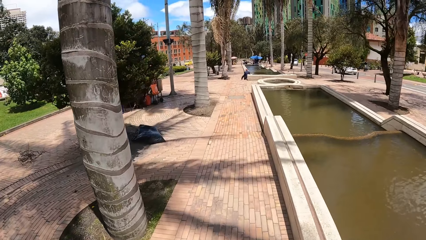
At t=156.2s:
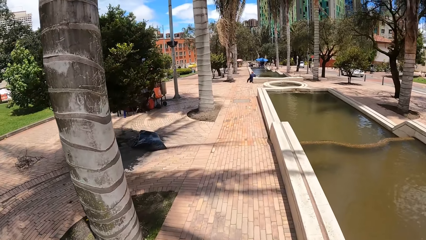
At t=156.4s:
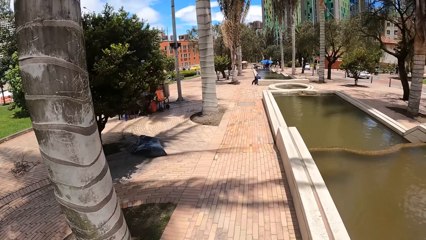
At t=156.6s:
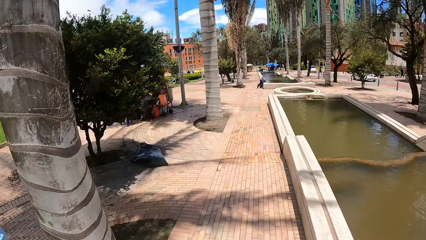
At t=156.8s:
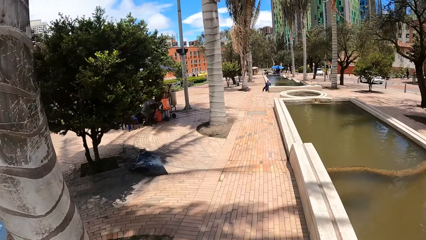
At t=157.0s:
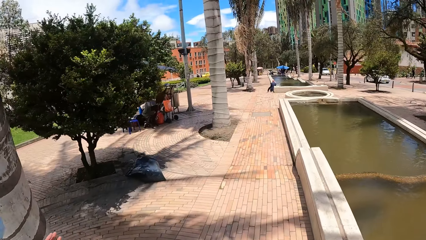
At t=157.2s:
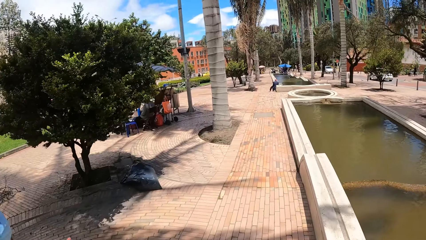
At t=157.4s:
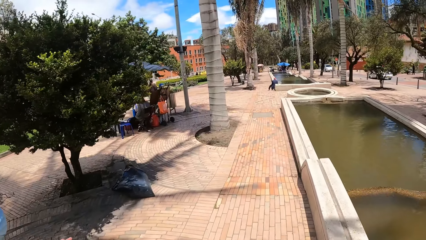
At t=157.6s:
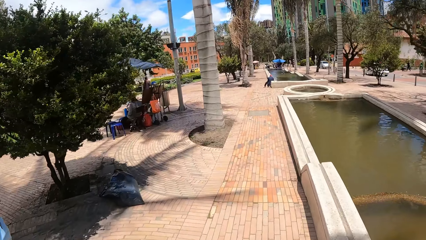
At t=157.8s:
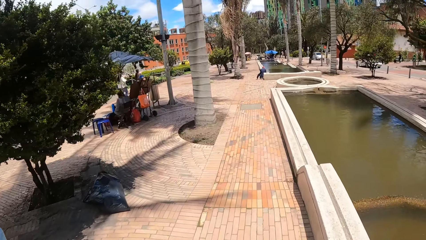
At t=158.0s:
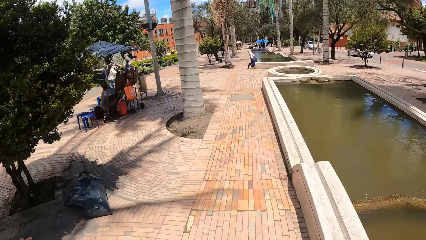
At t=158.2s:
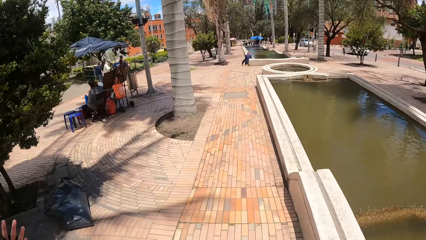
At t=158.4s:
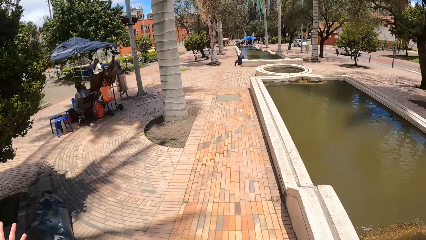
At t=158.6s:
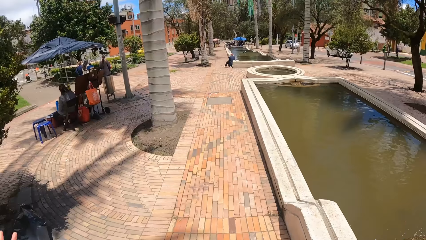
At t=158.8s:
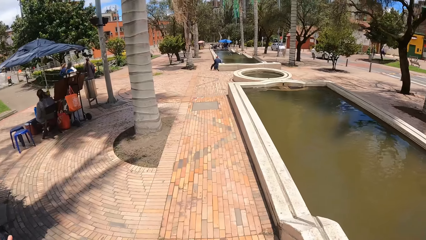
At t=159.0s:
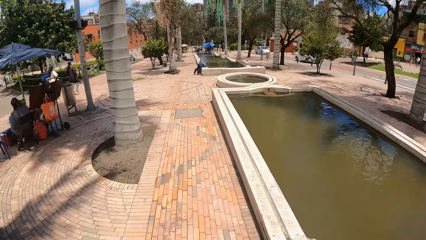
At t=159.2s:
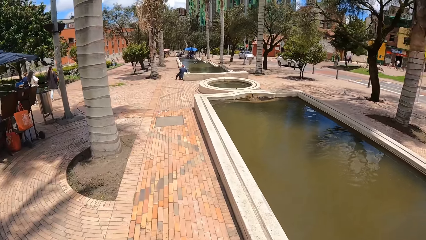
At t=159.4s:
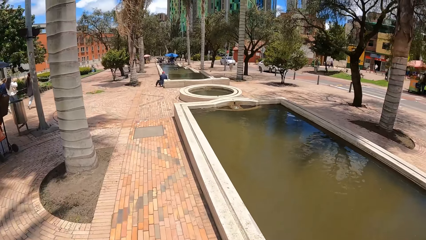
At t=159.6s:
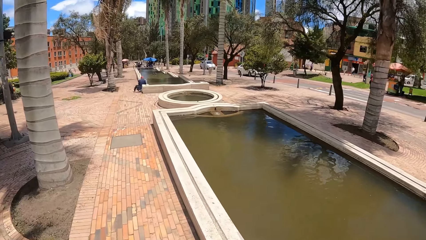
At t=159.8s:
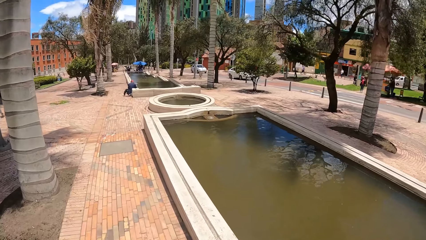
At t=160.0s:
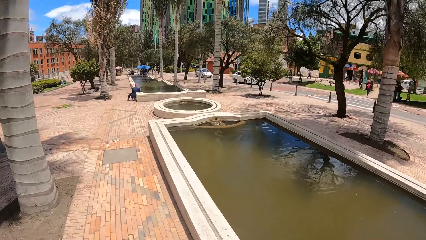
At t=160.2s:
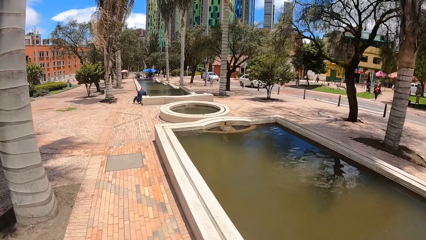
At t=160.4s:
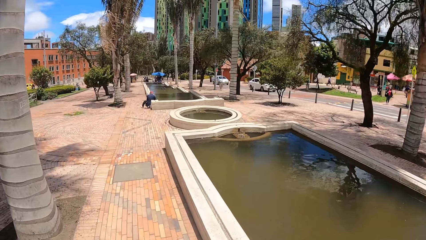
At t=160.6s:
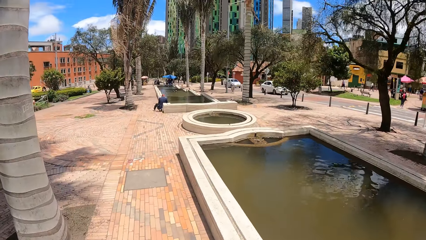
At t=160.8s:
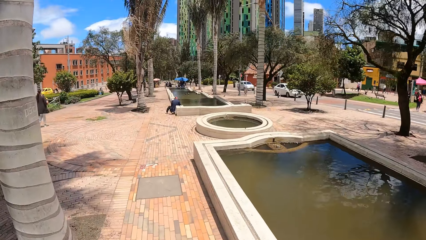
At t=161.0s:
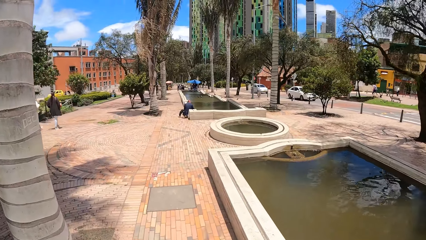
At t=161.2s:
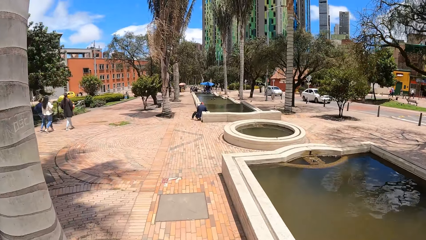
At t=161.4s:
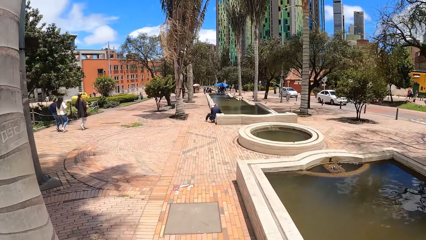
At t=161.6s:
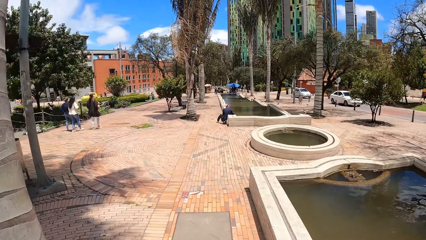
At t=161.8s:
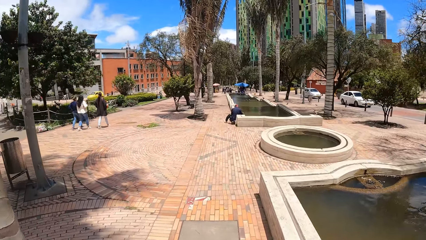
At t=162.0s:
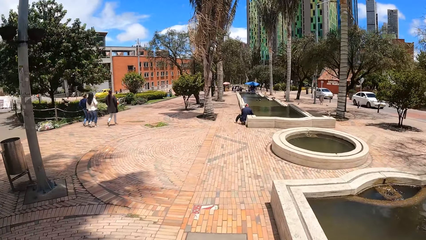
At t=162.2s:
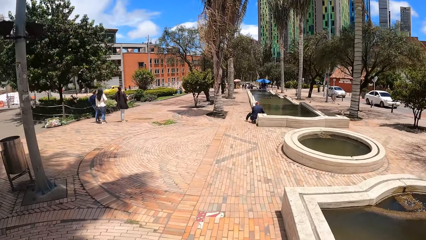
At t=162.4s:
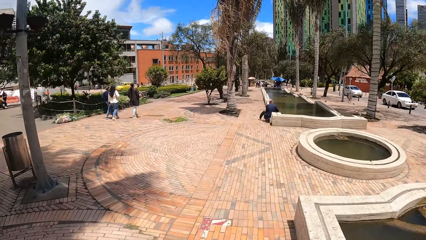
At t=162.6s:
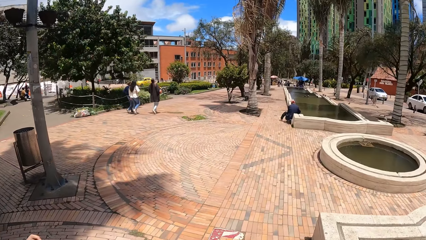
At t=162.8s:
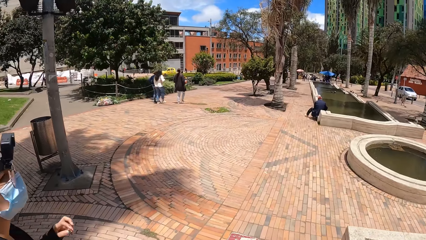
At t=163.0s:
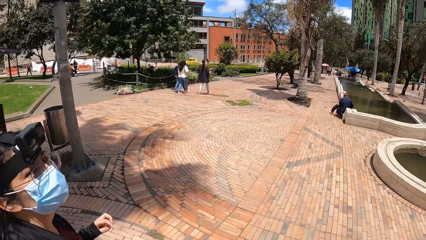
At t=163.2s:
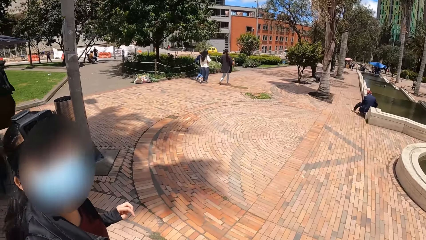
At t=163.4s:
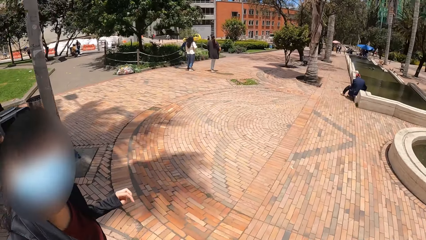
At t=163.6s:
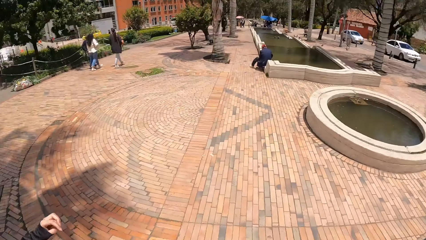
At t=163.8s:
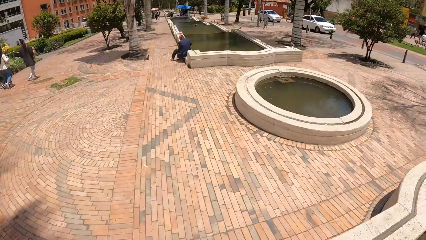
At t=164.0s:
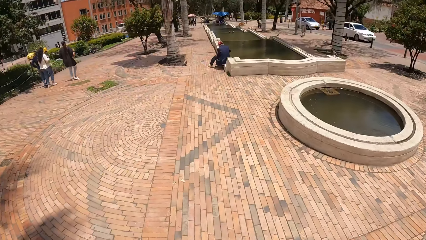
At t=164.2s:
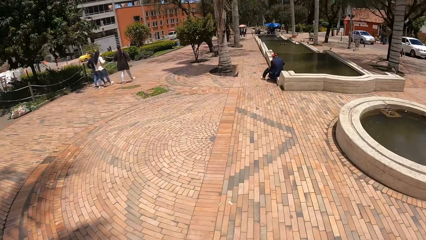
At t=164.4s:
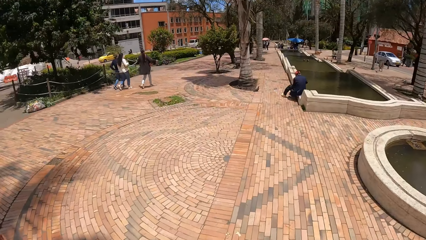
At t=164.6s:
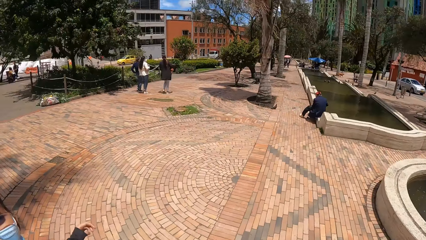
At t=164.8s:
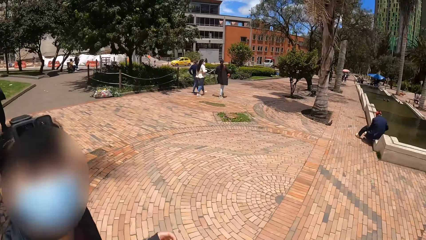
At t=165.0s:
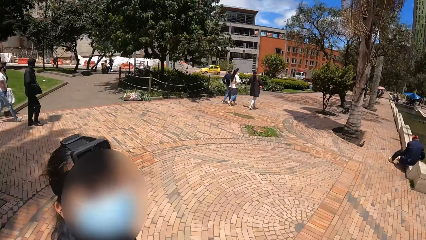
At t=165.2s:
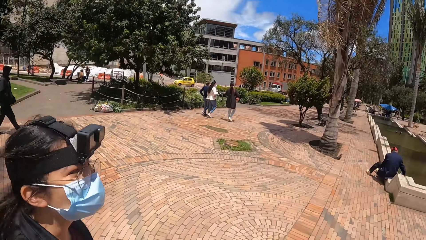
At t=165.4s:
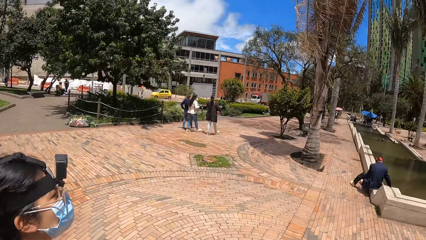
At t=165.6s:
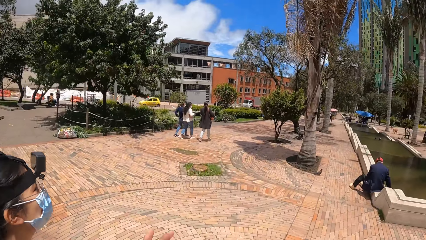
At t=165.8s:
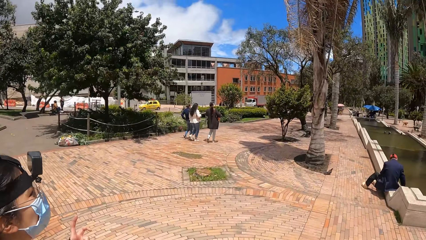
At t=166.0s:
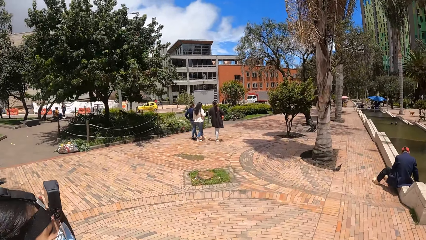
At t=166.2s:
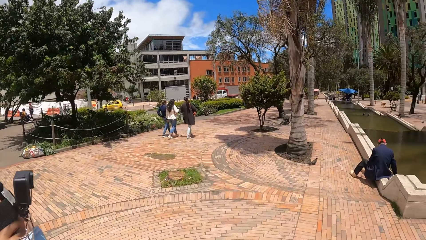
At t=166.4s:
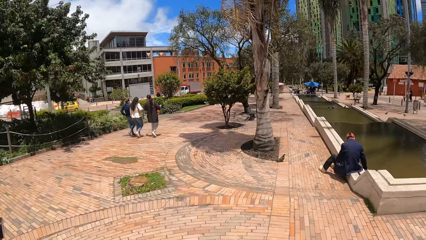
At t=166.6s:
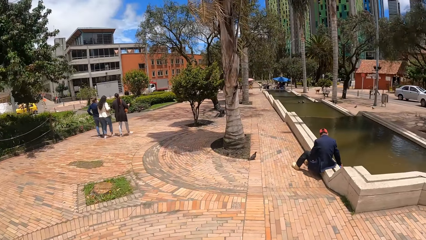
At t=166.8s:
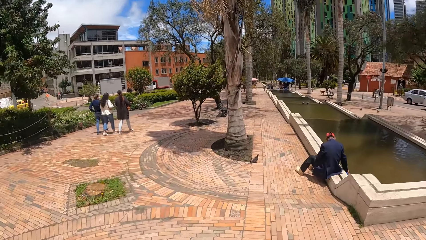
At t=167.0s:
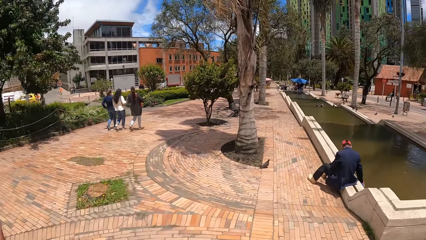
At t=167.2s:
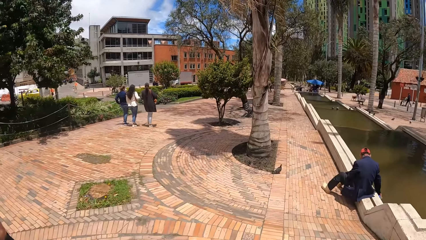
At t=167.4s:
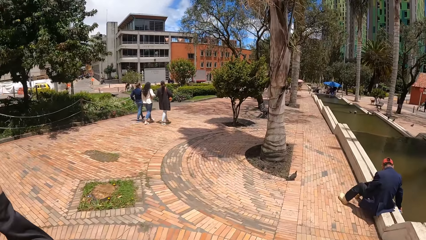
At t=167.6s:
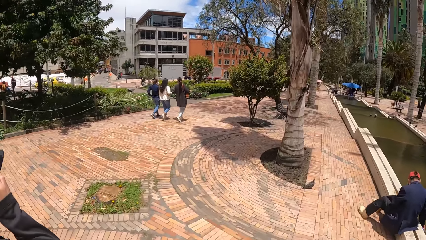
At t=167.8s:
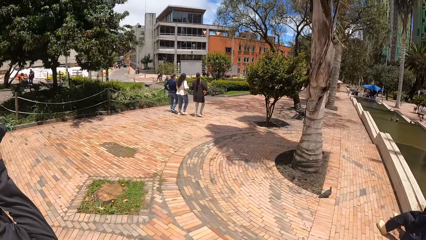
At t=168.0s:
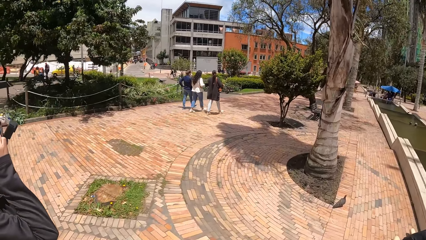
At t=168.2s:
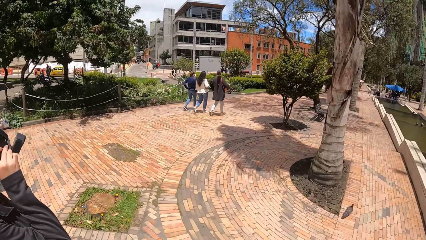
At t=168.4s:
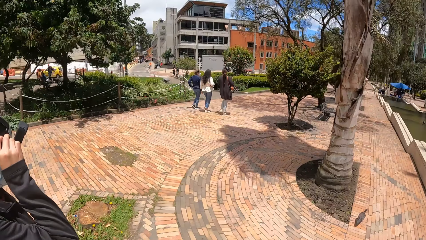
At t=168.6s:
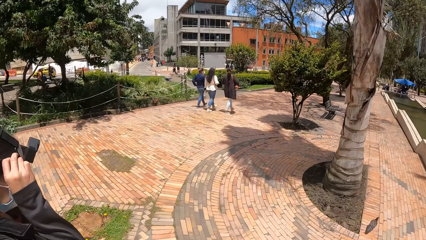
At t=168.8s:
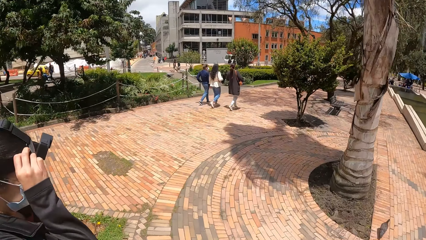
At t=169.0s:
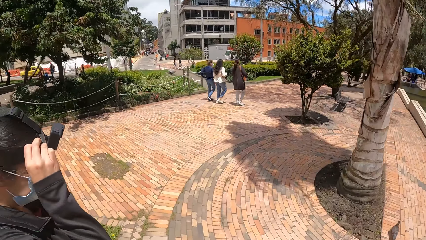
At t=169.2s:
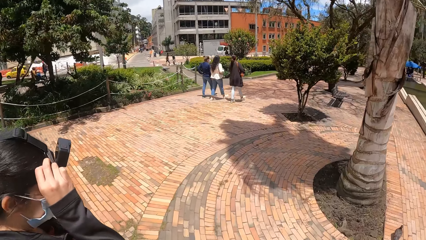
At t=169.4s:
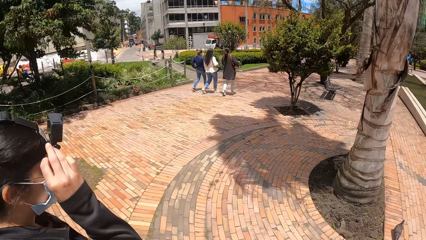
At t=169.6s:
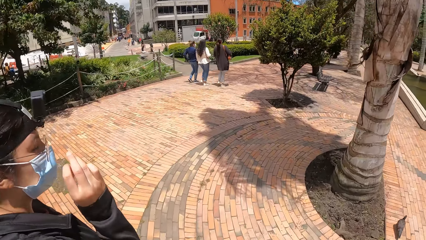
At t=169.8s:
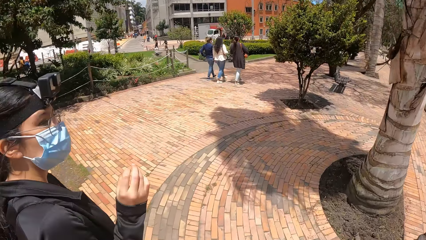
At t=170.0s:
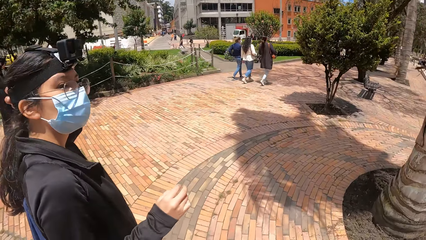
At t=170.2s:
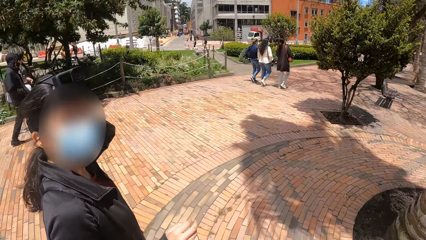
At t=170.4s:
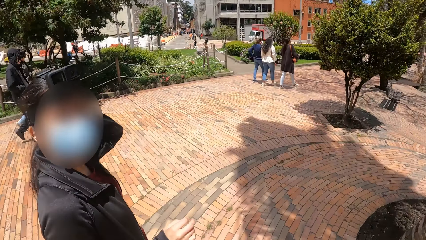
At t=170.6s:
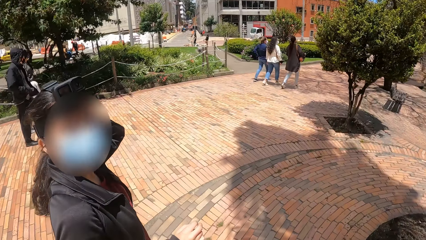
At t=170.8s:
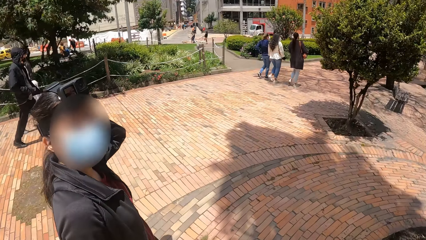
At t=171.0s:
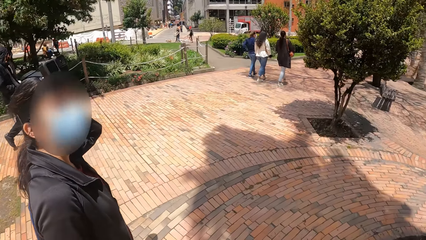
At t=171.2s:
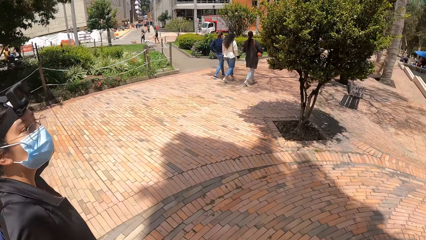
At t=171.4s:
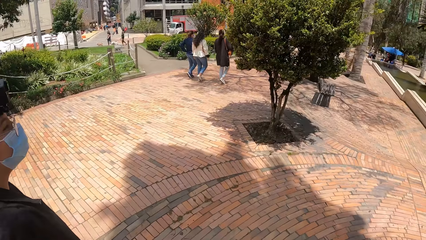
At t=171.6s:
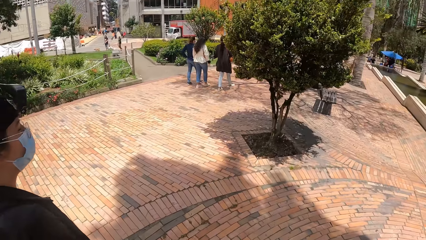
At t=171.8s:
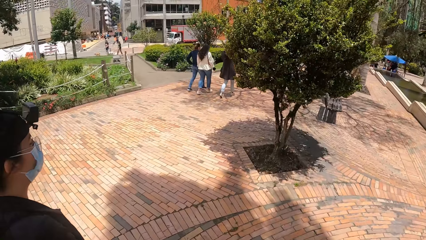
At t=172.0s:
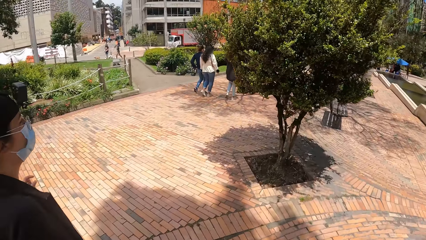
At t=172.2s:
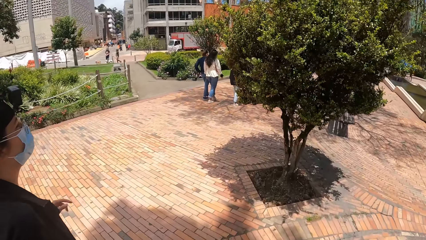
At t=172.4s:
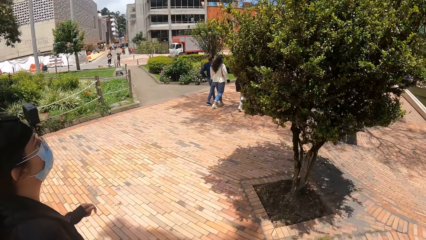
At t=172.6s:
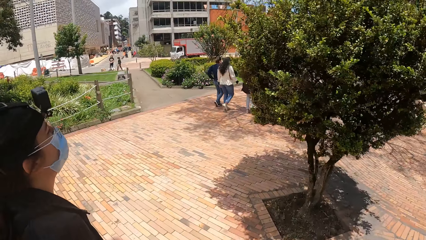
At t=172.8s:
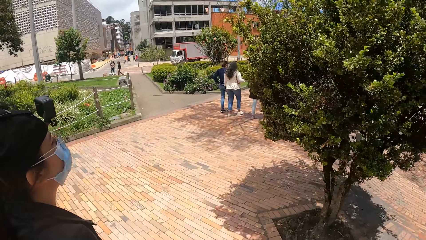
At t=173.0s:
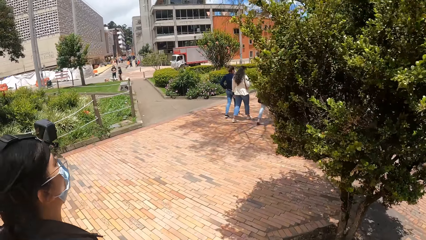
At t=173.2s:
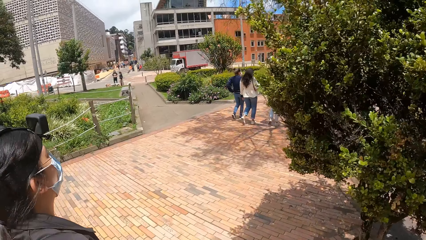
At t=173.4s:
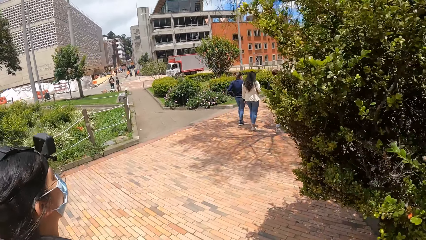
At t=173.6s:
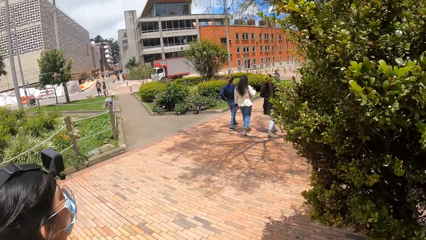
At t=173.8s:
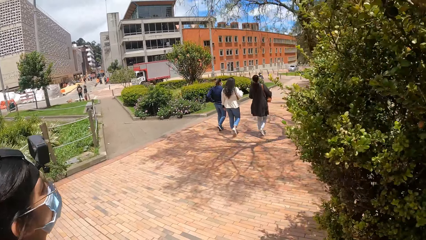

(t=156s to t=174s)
A woman talks to the camera wearer. The woman looks at the camera wearer. The woman adjusts her camera. The woman looks at the camera wearer.
